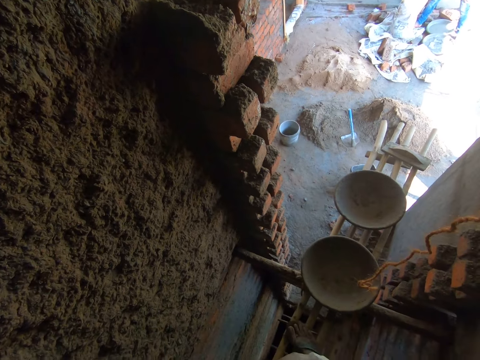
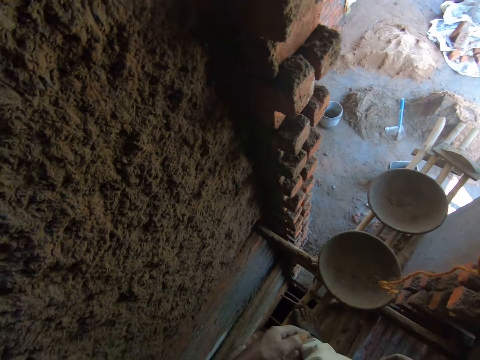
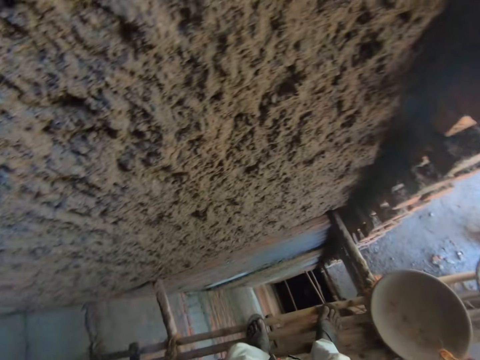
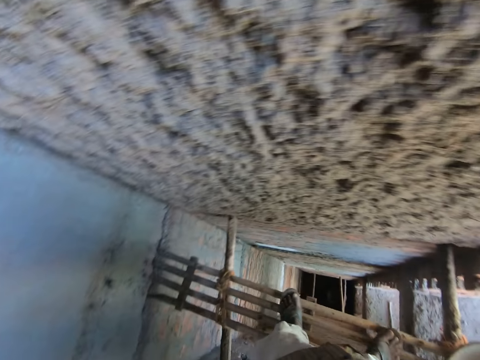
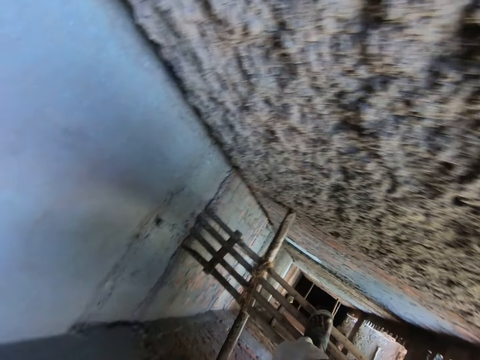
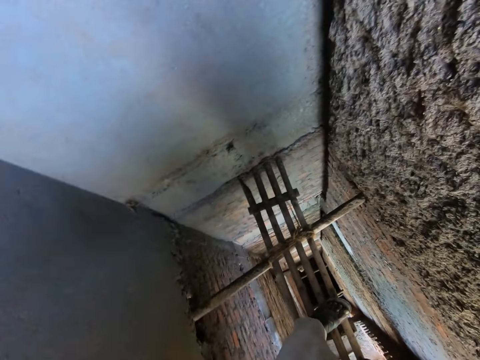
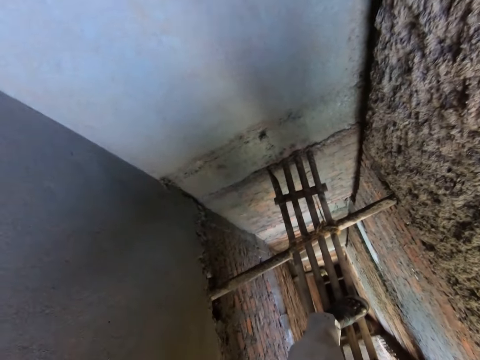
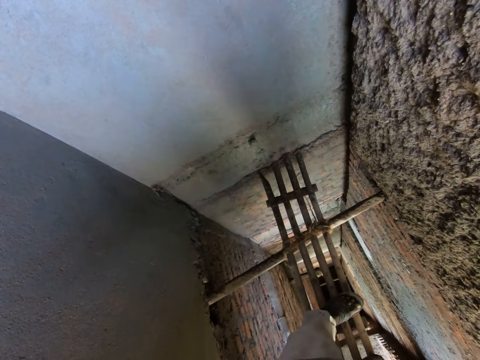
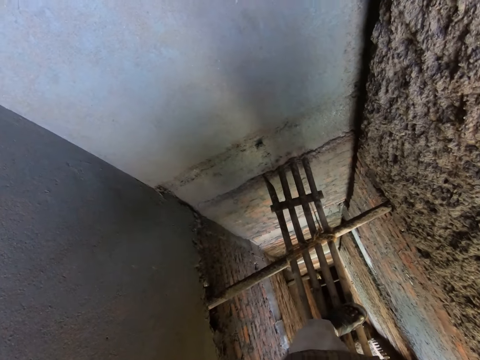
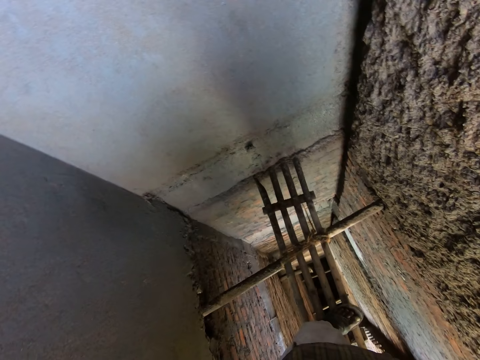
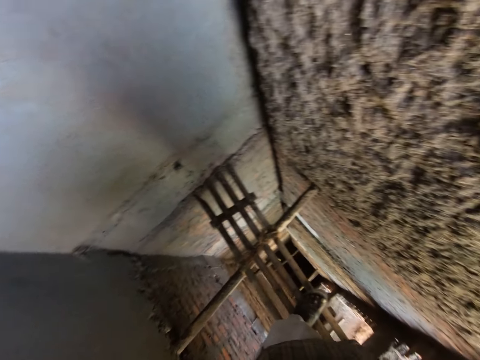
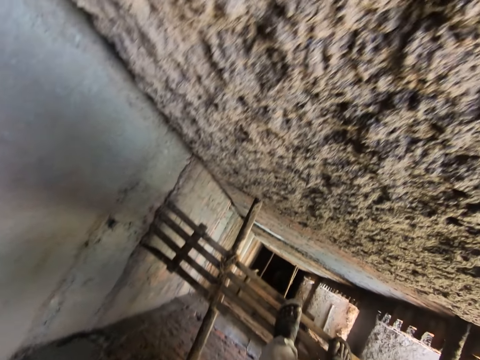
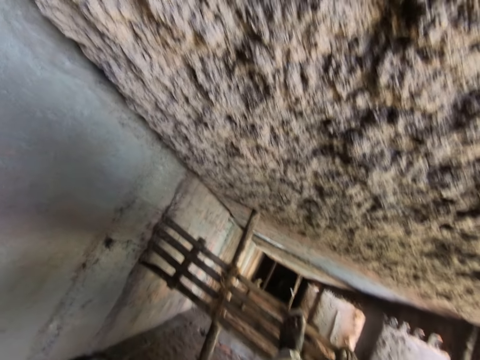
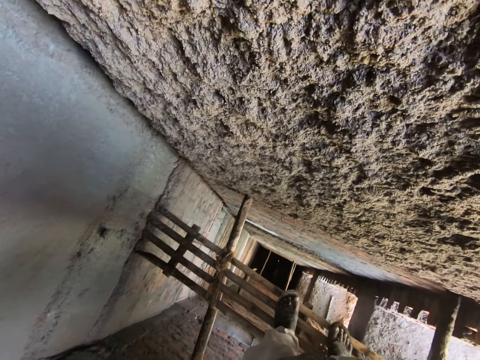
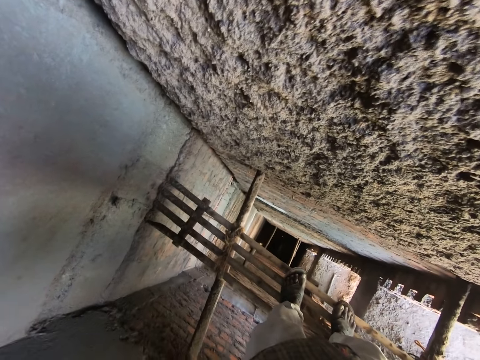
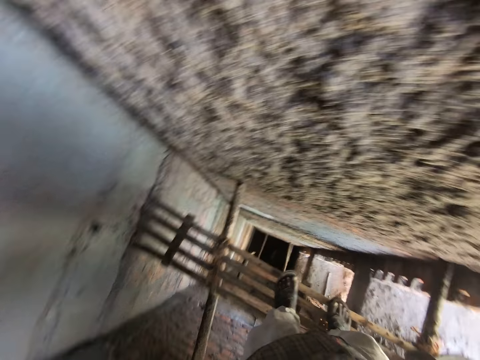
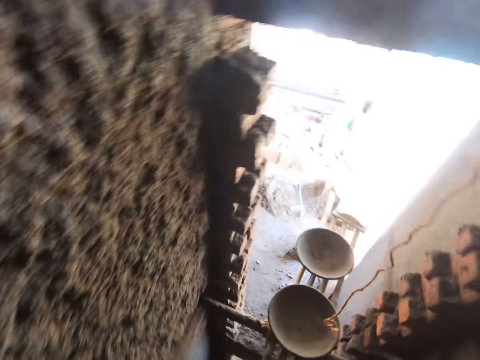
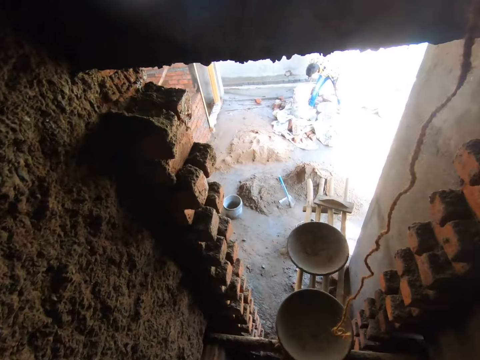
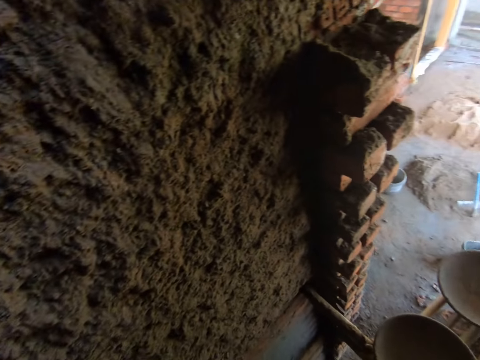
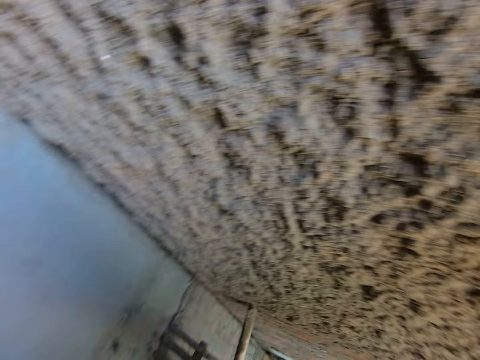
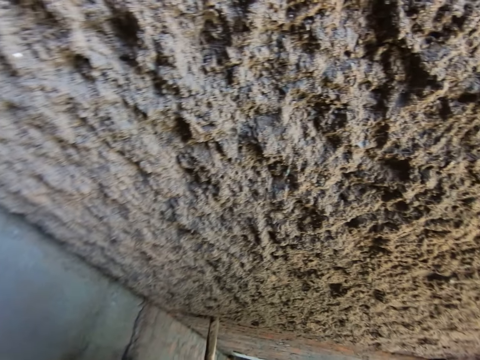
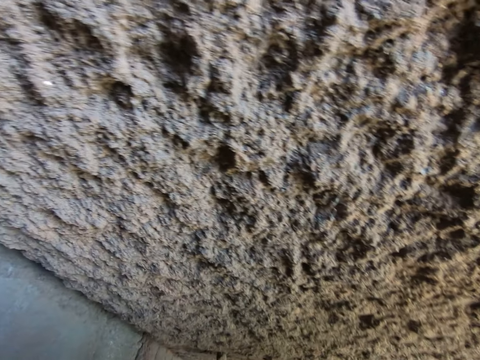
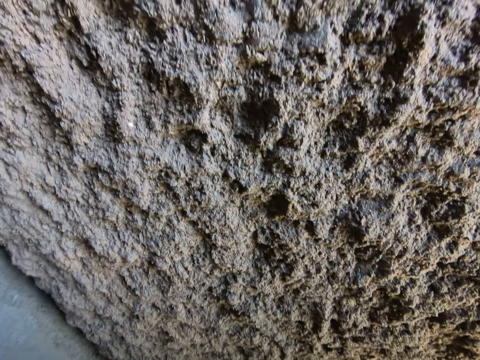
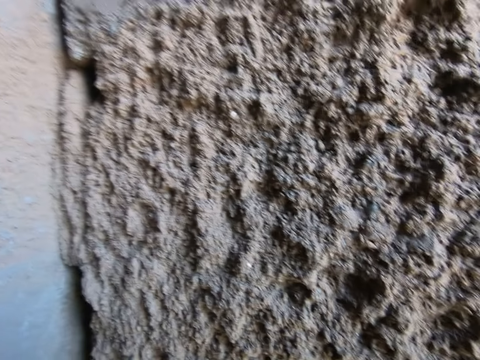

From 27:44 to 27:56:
A man pours cement in a pan with a trowel in his right hand. The camera wearer interacts with a woman on the ground.

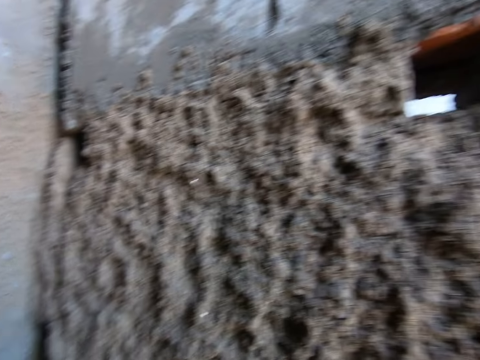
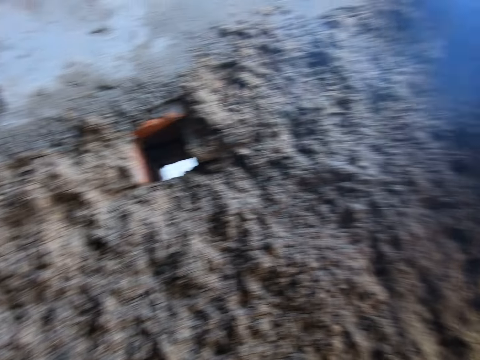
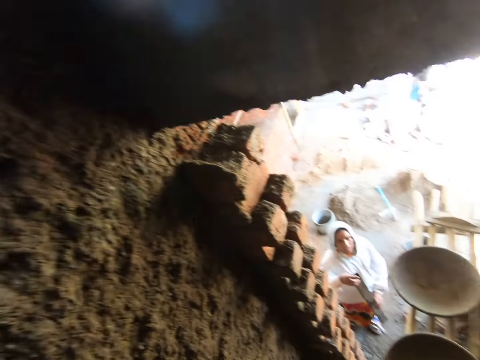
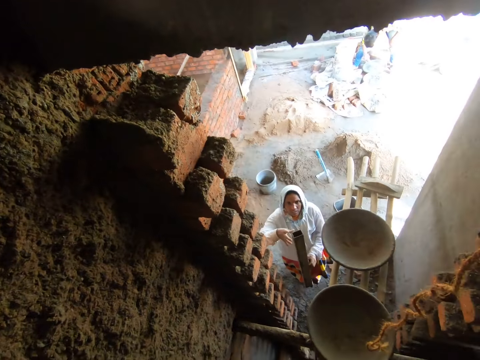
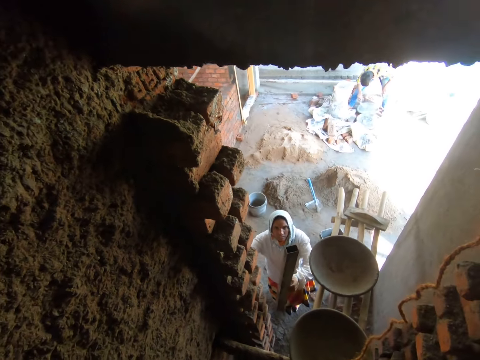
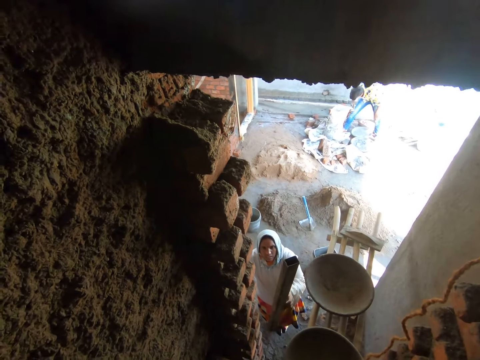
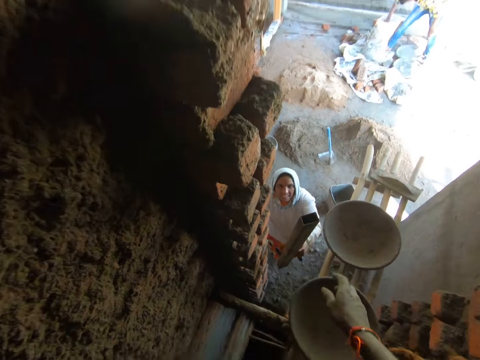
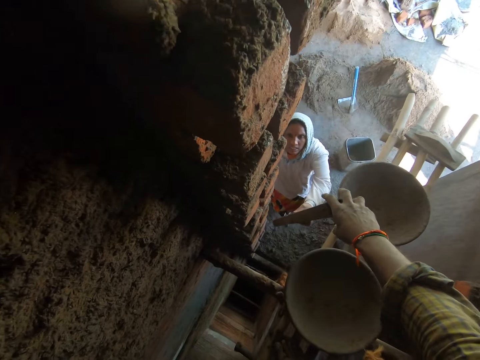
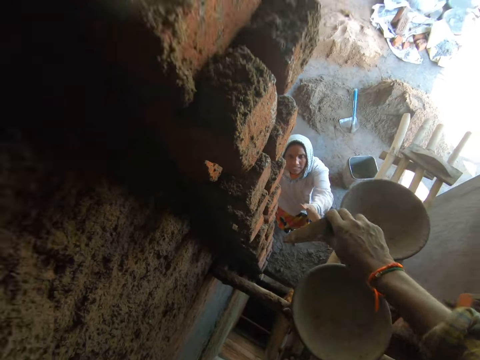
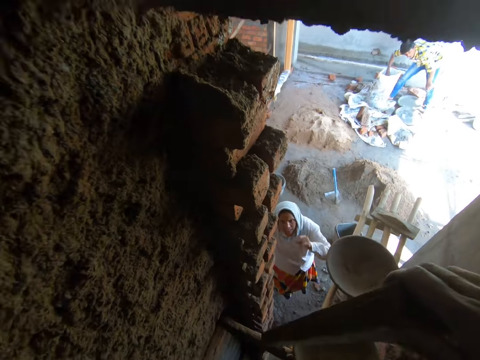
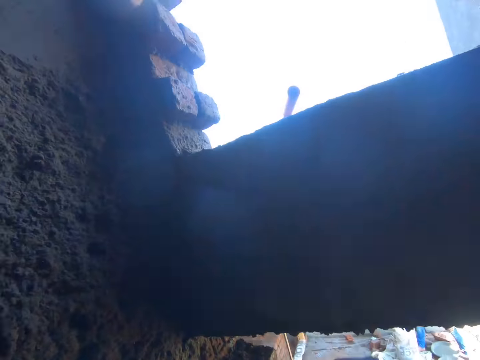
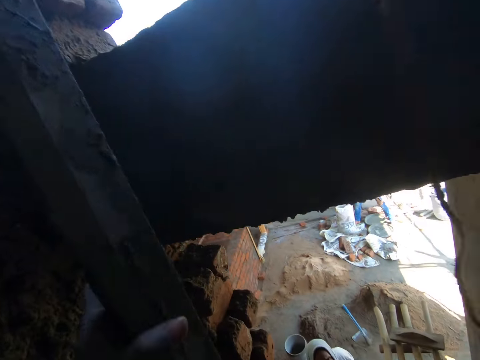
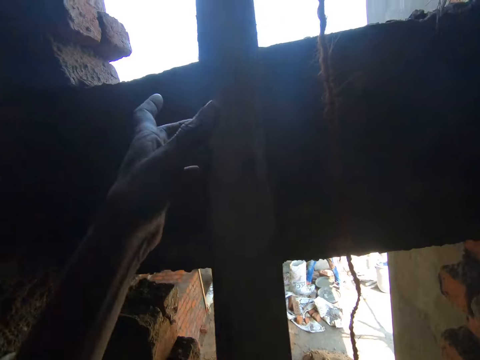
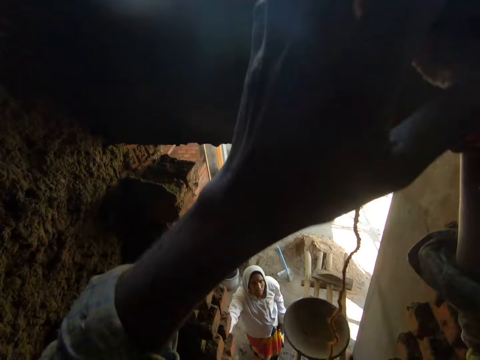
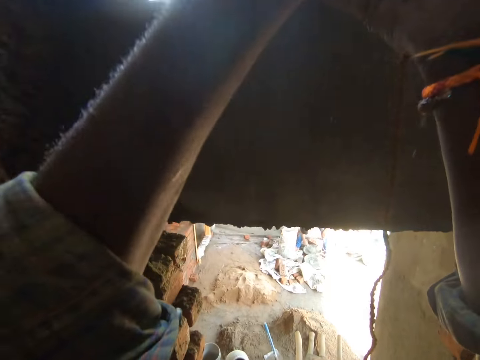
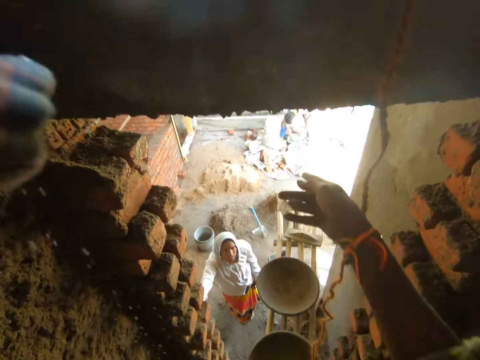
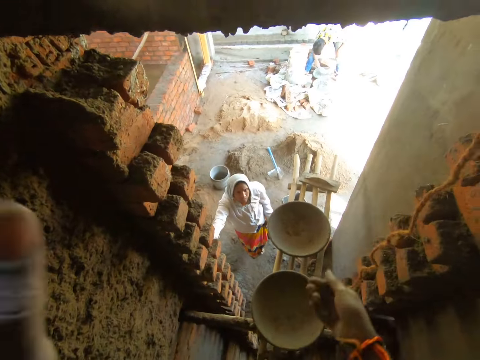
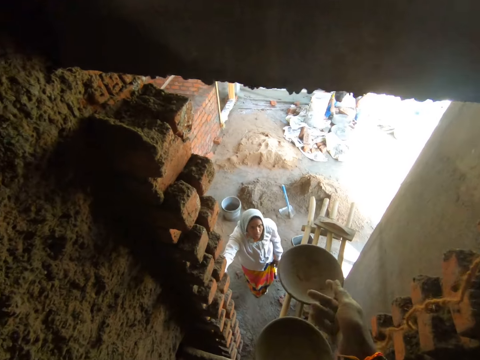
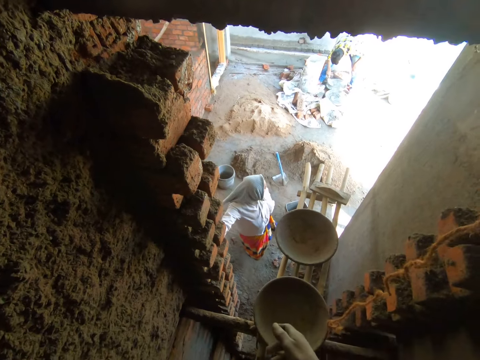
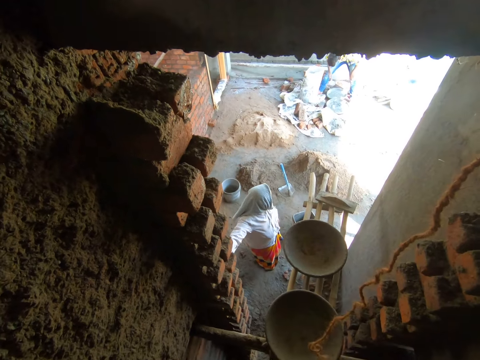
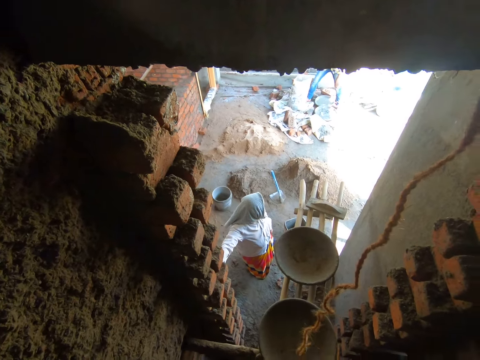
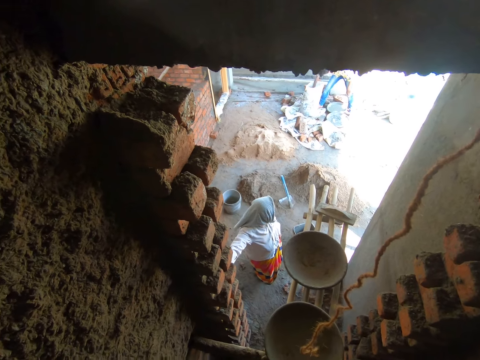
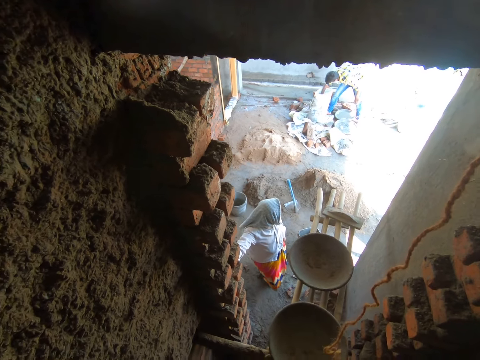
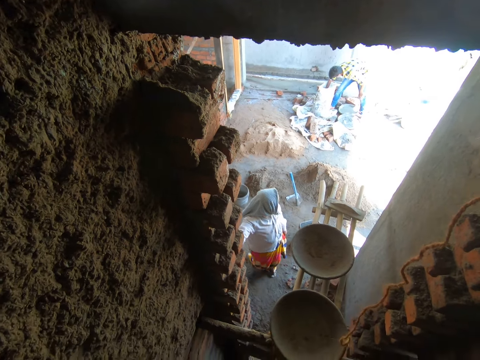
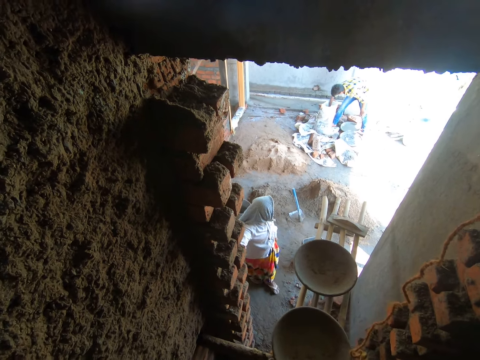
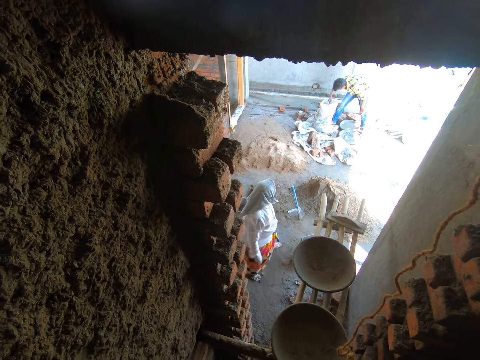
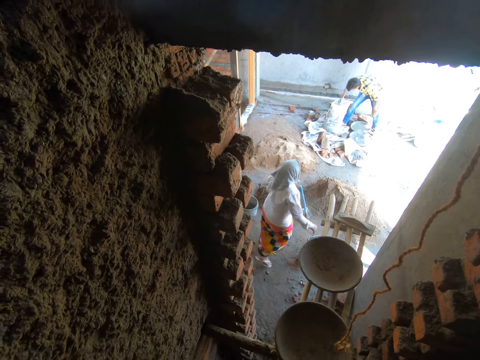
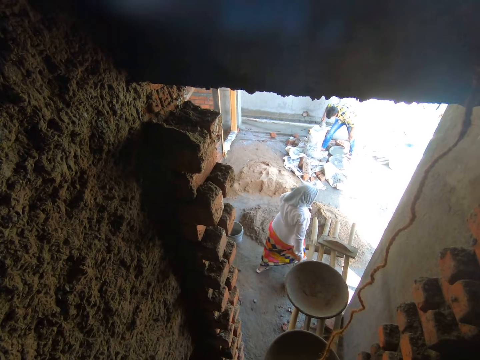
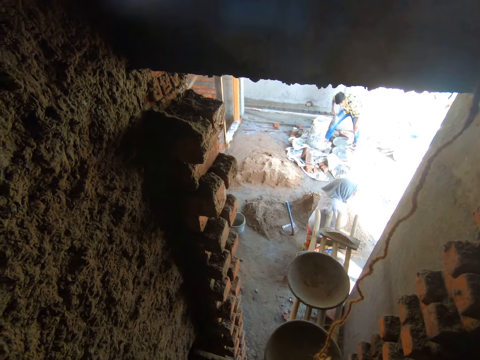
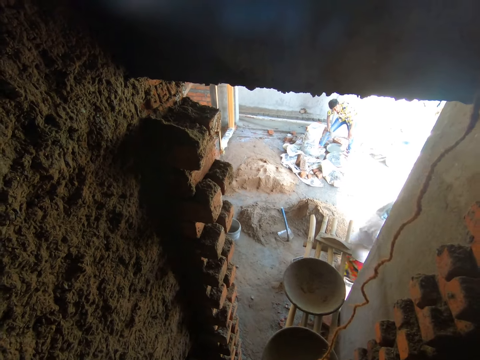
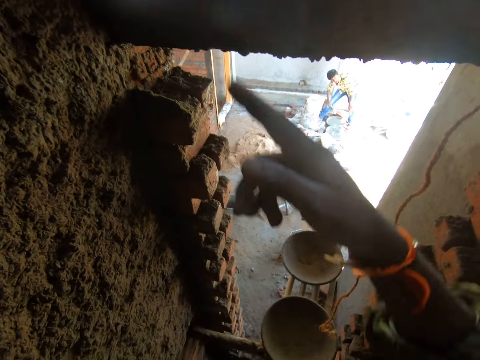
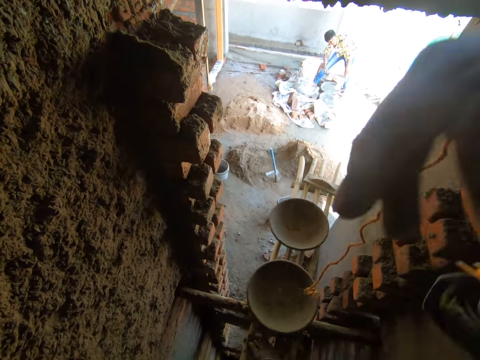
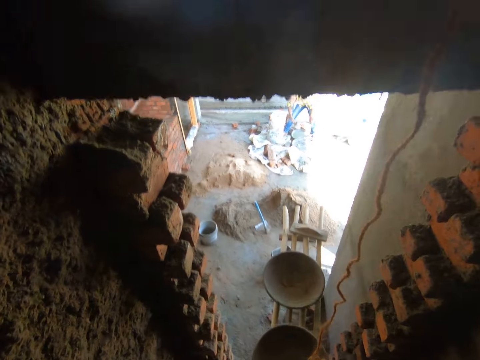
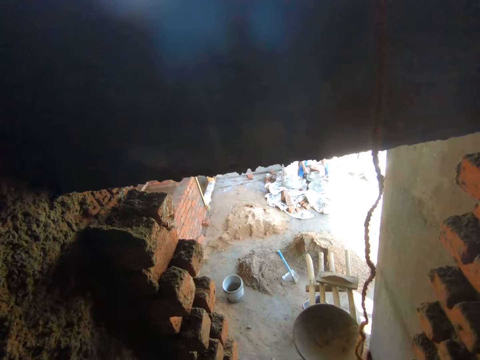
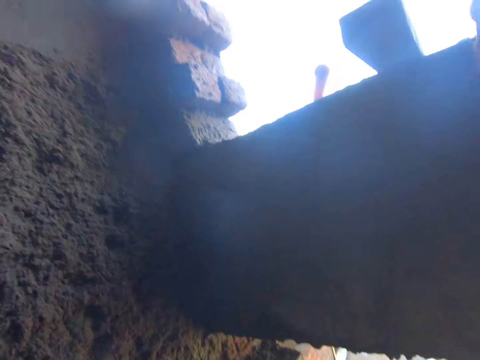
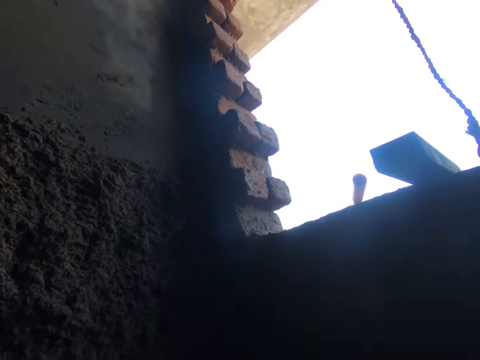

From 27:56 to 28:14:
A woman raises a rod or timber in her left hand towards the camera wearer. The camera wearer collects the rod from the woman with his right hand. He lifts the timber up. He places the rod on top of the wall with both hands. He interacts with the woman on the ground. The woman walks away. The camera wearer looks around.
